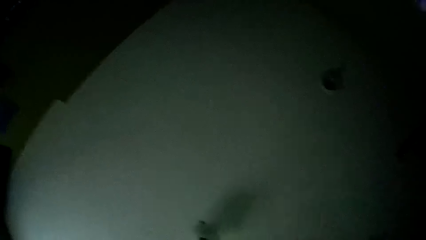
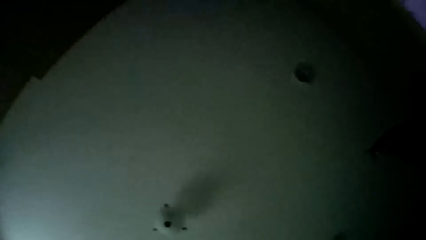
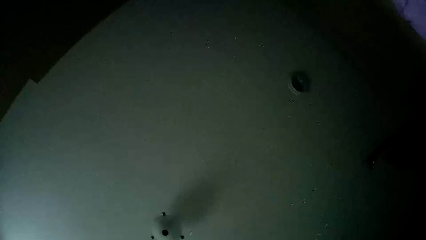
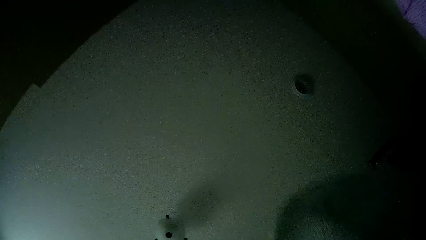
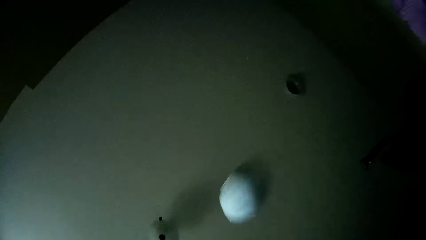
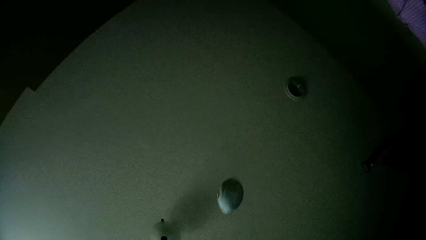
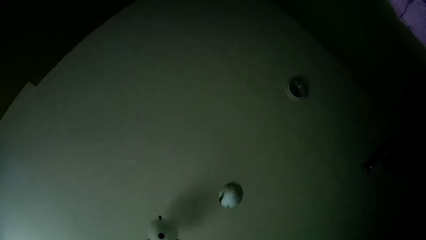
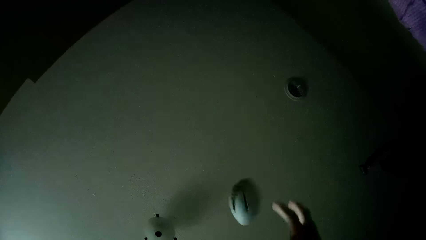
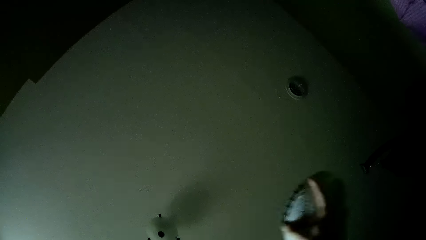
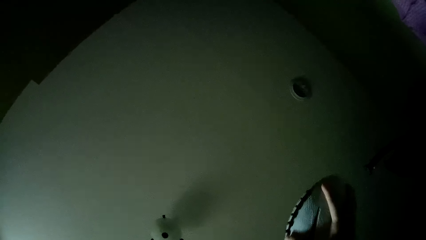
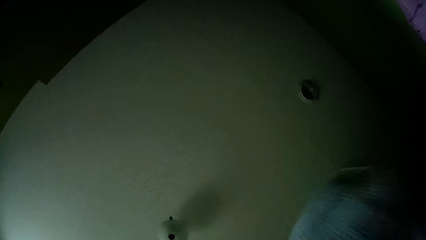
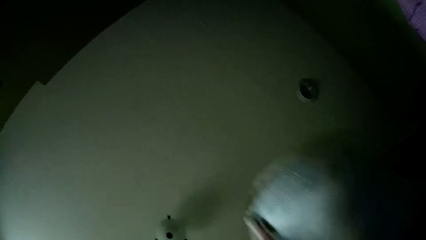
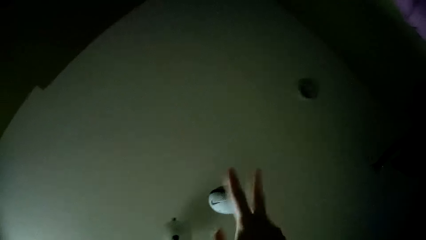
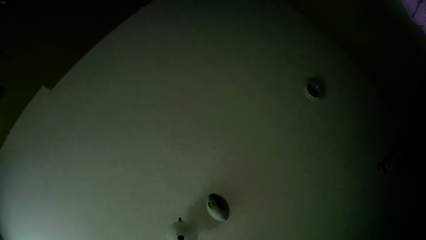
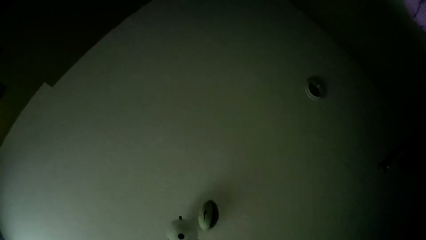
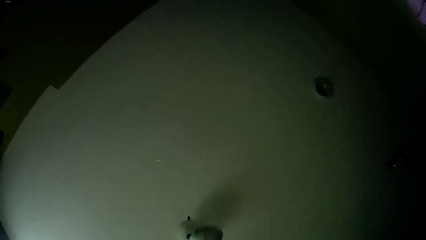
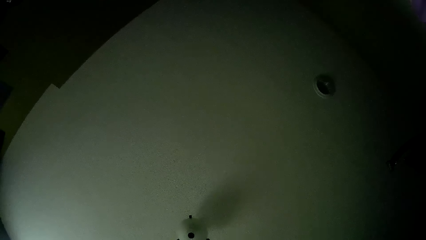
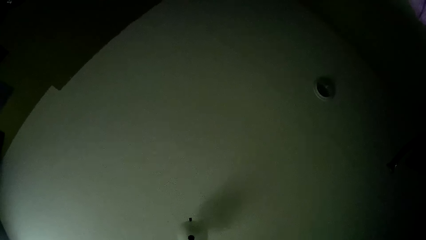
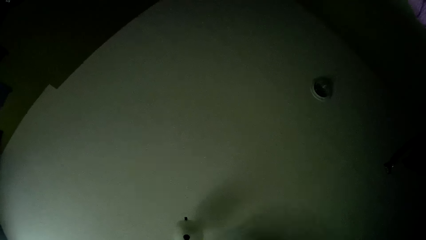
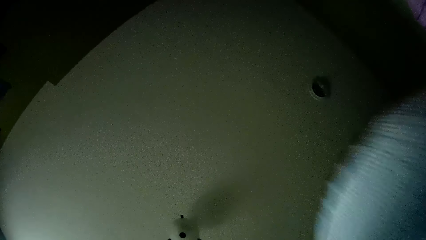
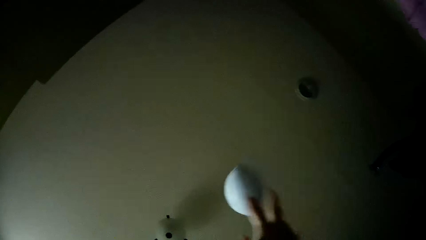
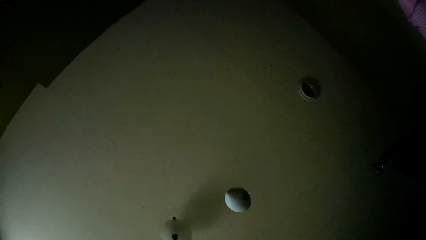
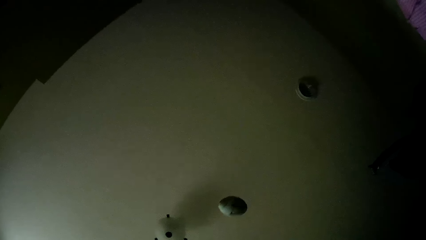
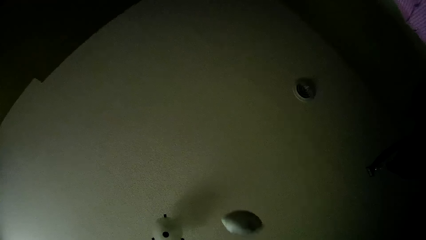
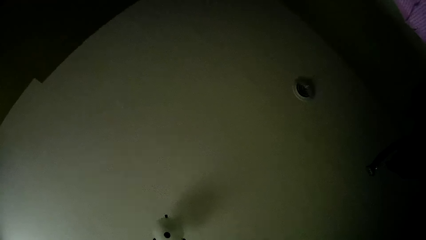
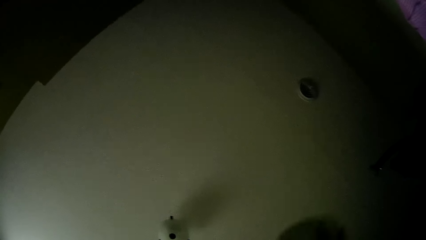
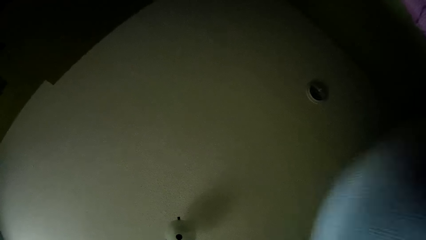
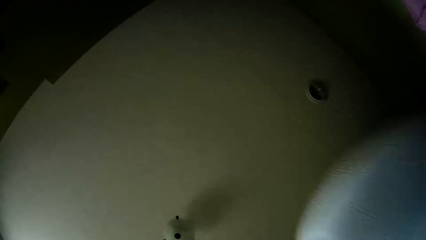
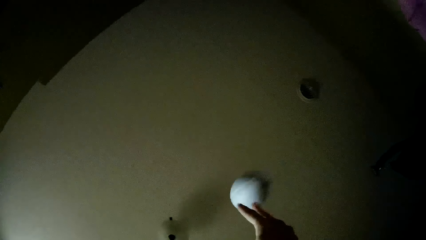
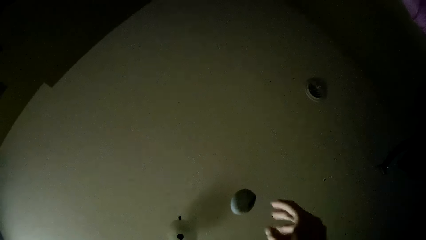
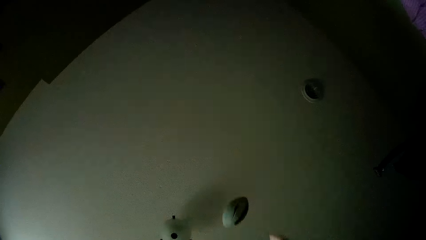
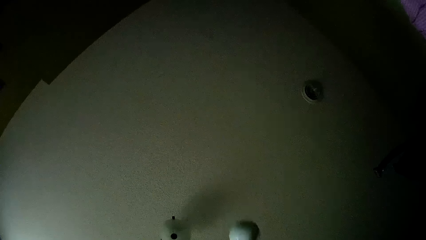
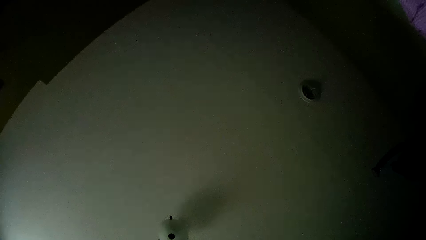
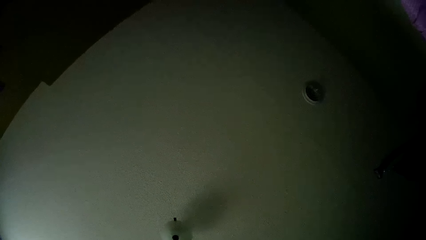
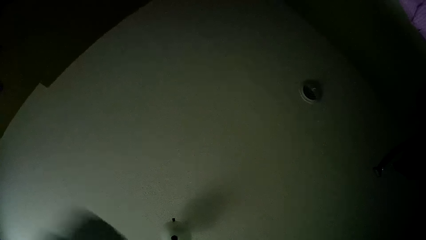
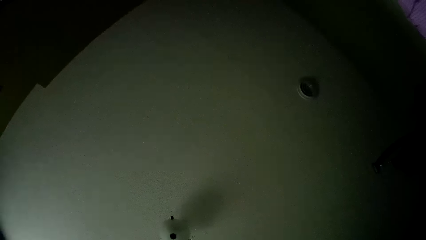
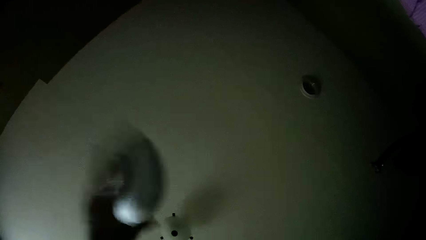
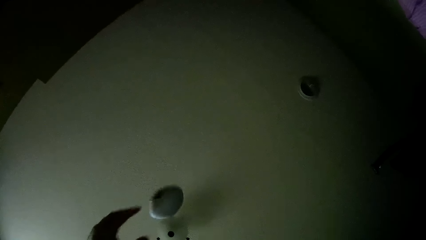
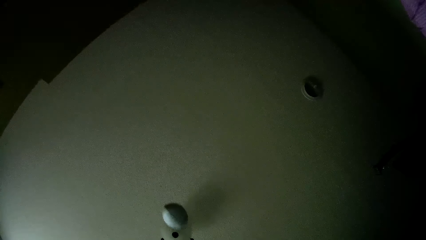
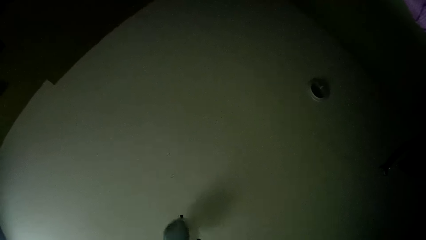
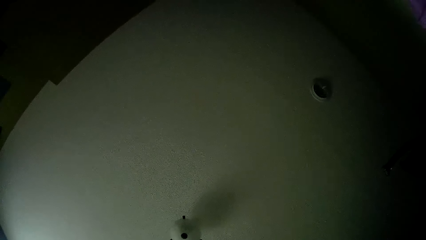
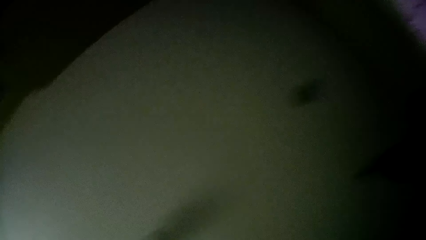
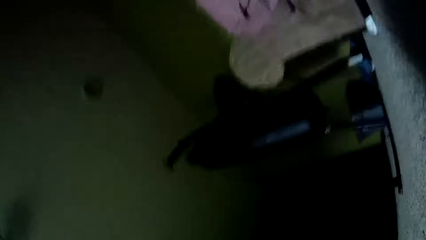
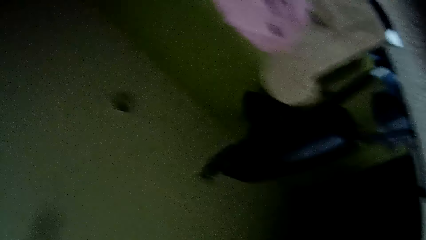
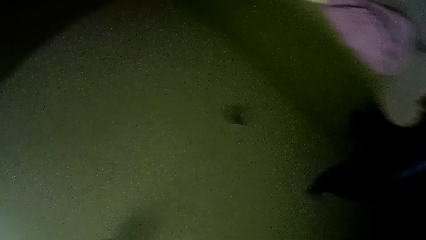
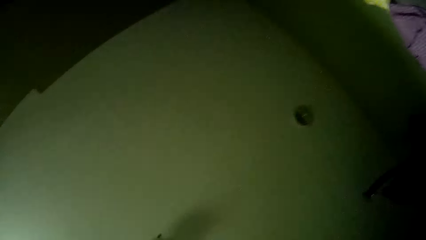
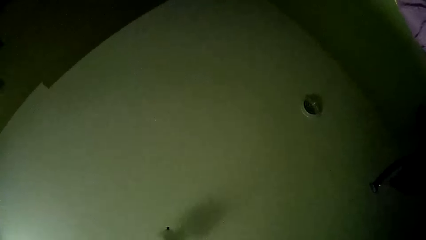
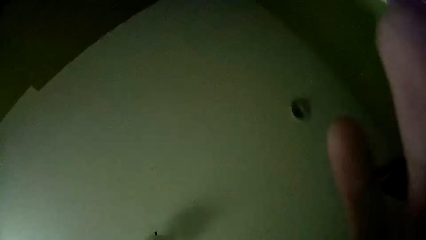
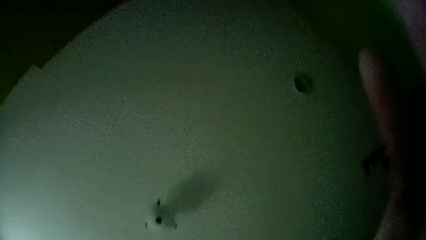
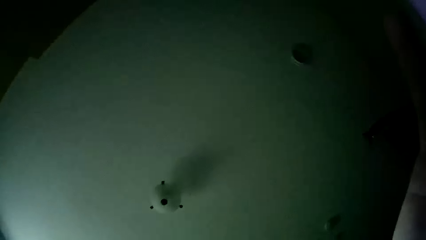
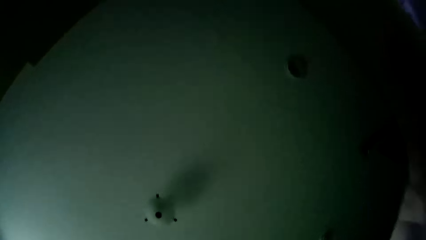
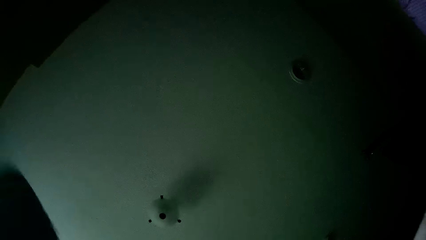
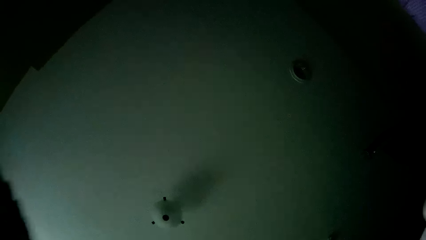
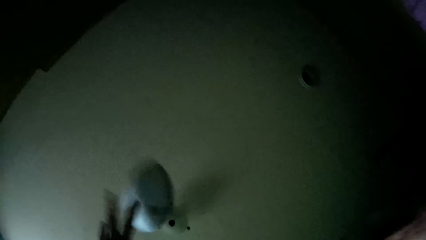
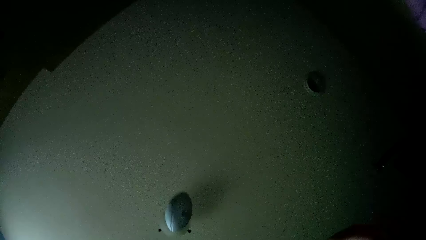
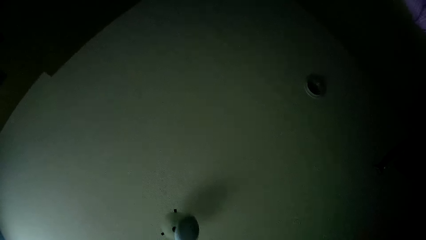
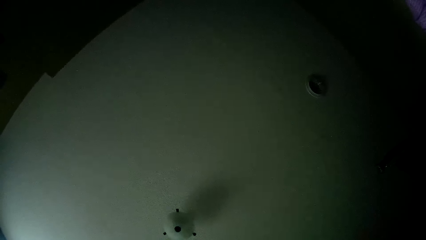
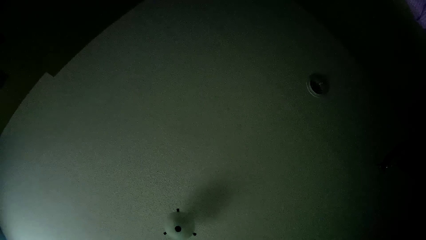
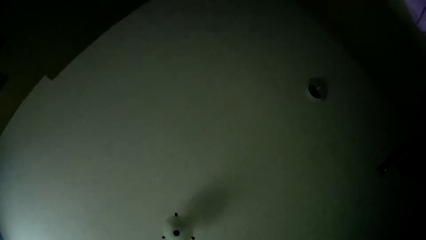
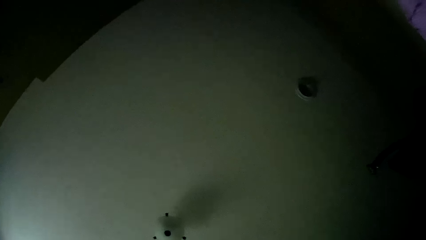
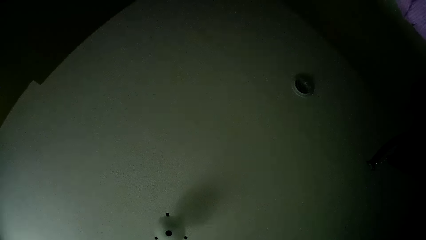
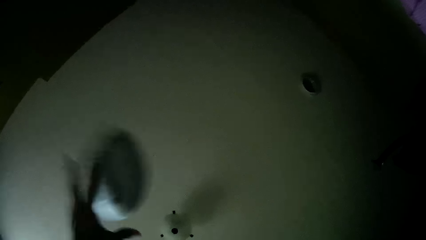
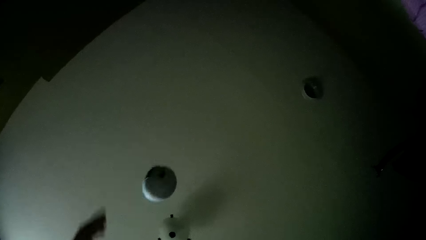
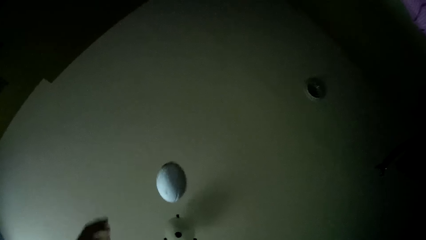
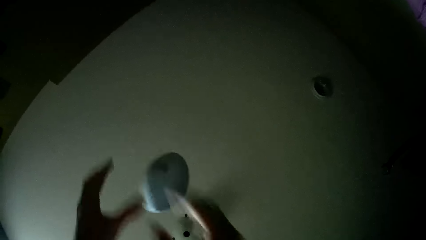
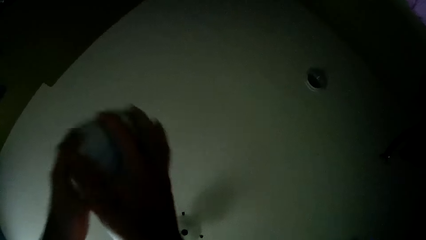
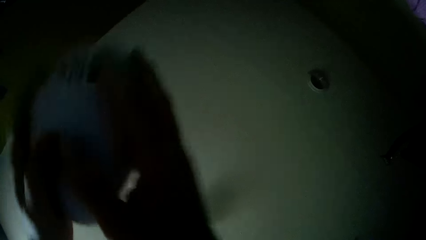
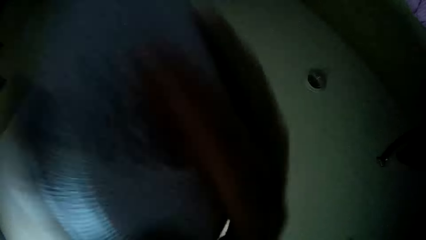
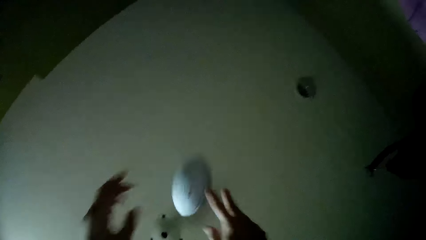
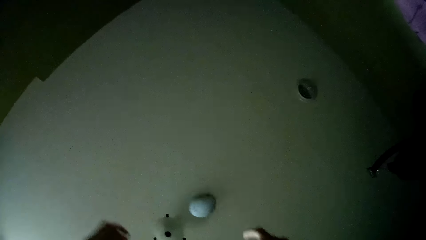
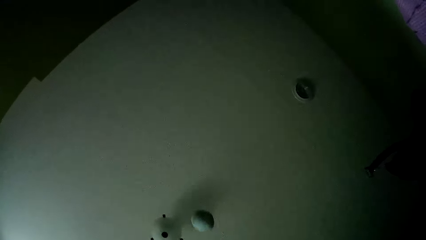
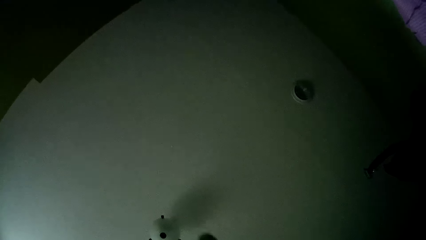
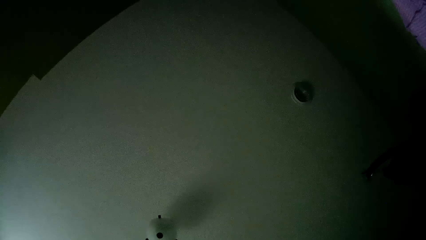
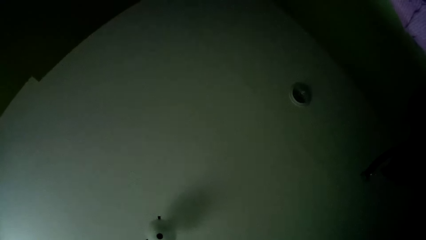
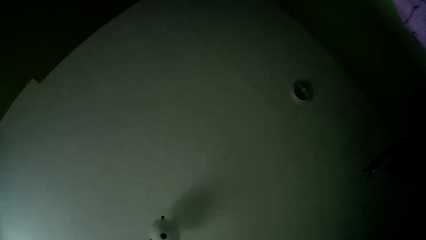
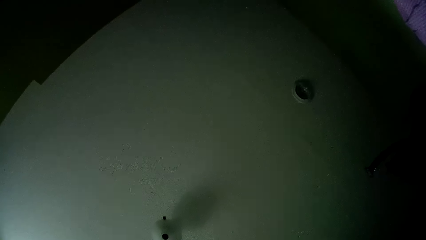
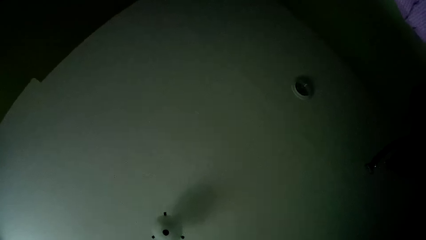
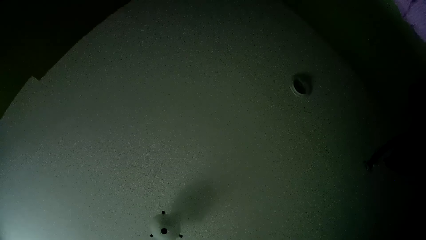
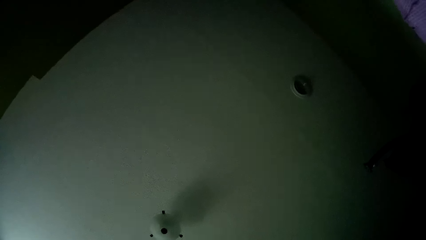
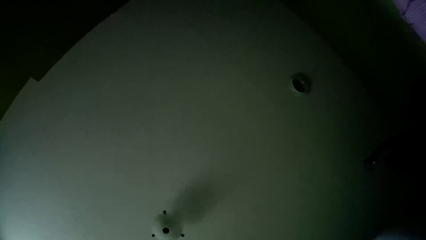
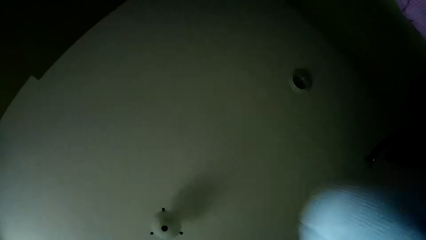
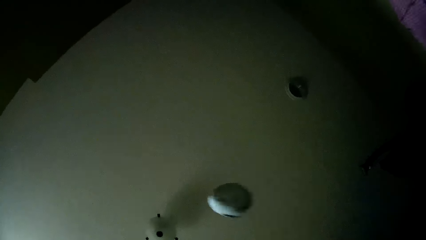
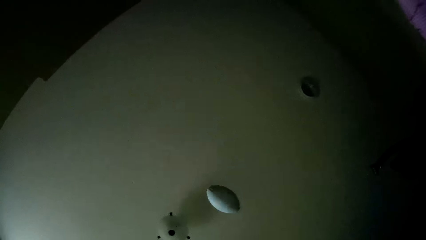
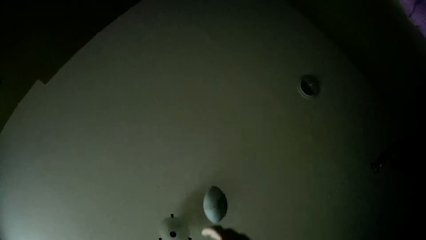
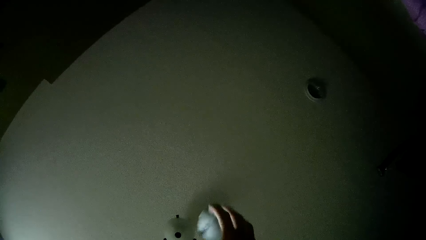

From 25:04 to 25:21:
The camera wearer catches the ball, throws the ball, catches the ball, throws the ball, catches the ball, throws the ball, catches the ball, throws the ball, catches the ball, throws the ball, catches the ball, throws the ball, catches the ball, throws the ball, catches the ball, throws the ball, catches the ball and throws the ball.
